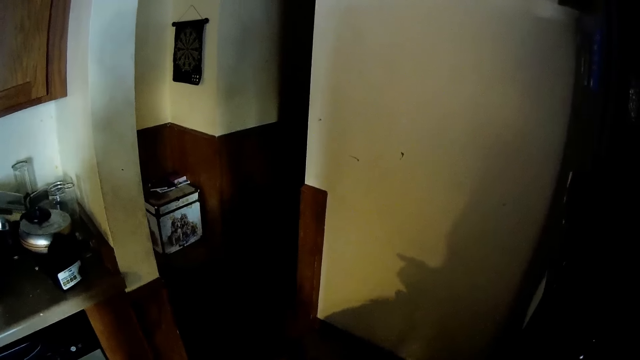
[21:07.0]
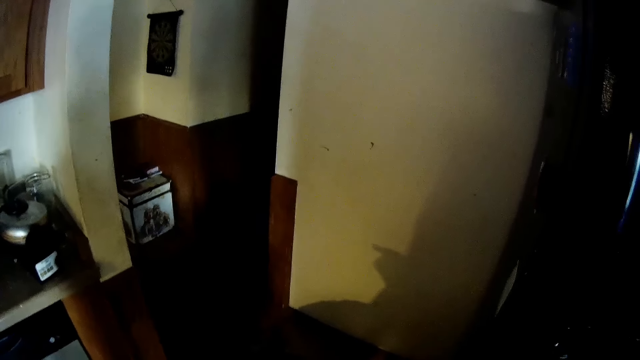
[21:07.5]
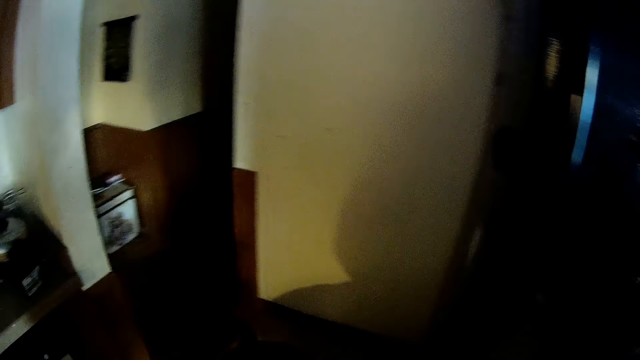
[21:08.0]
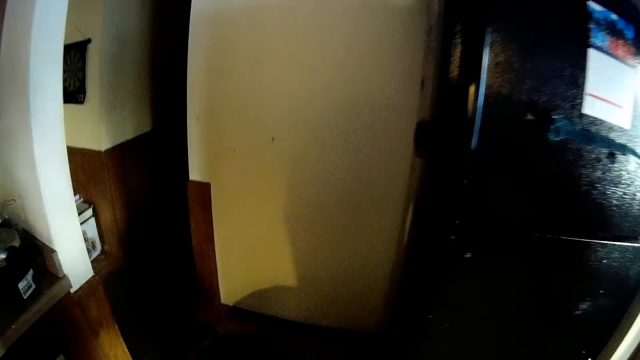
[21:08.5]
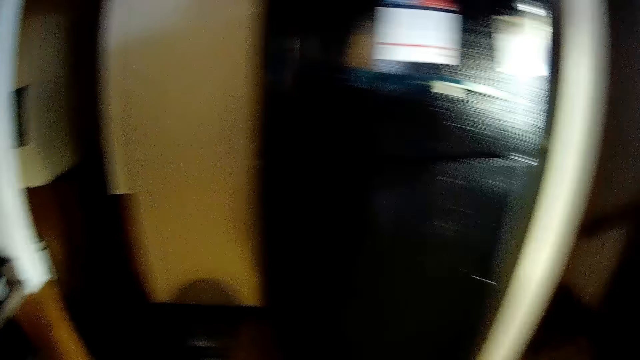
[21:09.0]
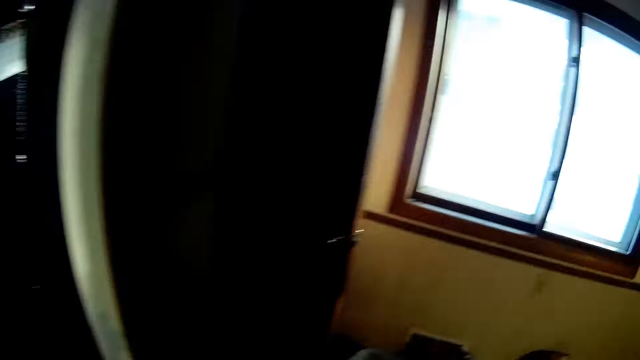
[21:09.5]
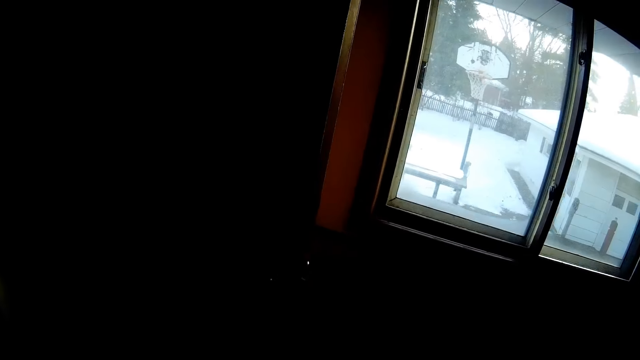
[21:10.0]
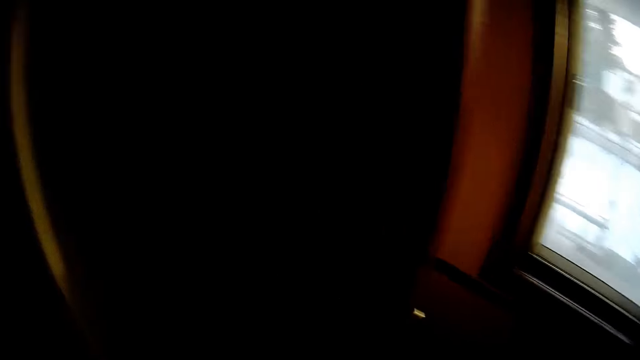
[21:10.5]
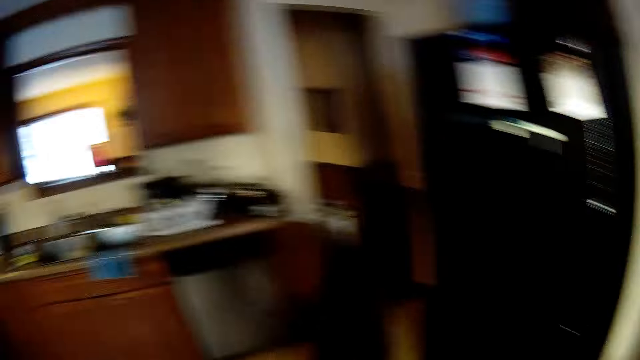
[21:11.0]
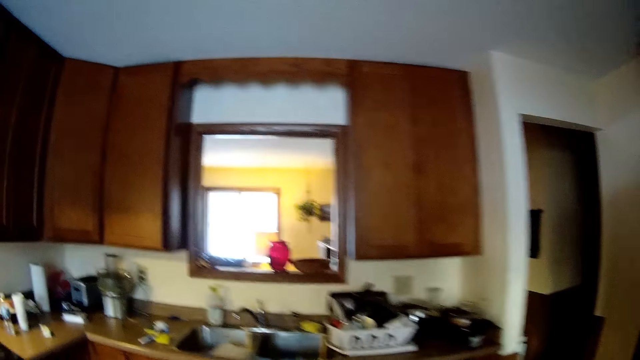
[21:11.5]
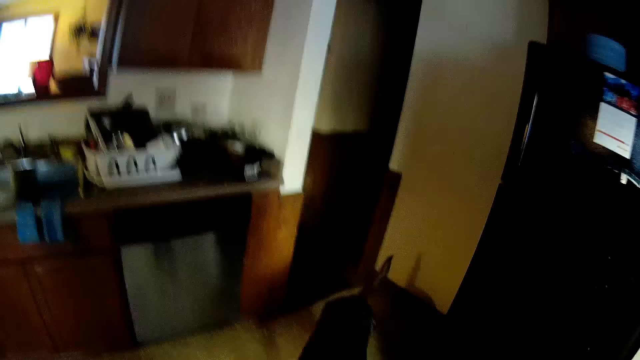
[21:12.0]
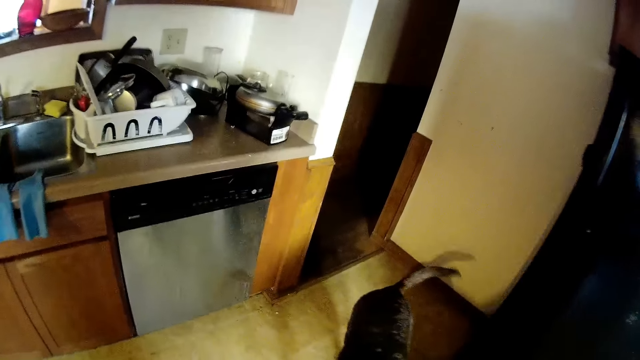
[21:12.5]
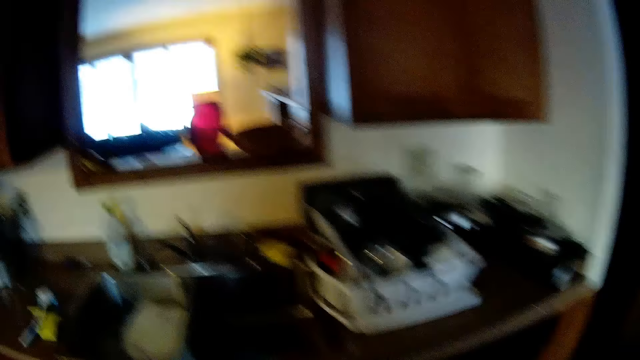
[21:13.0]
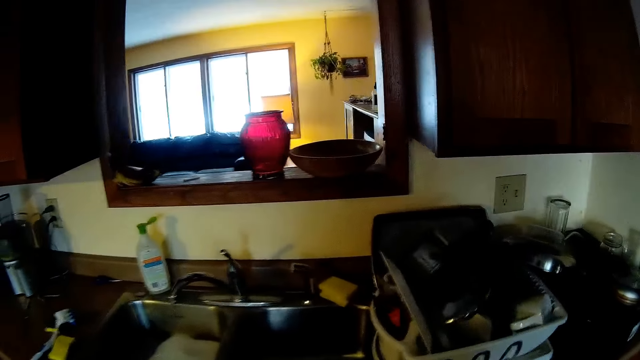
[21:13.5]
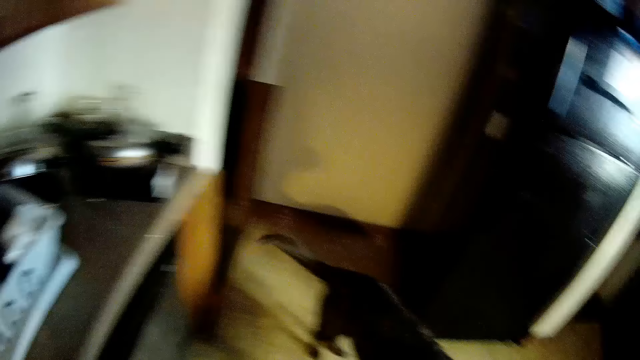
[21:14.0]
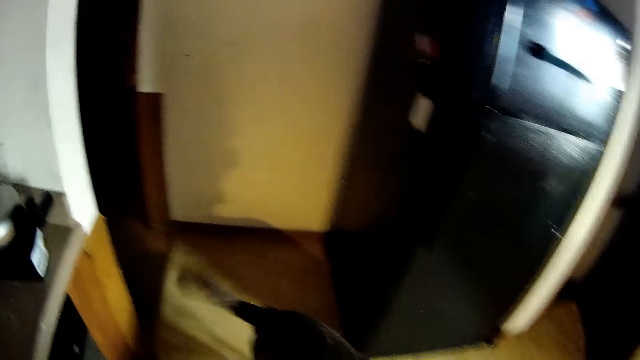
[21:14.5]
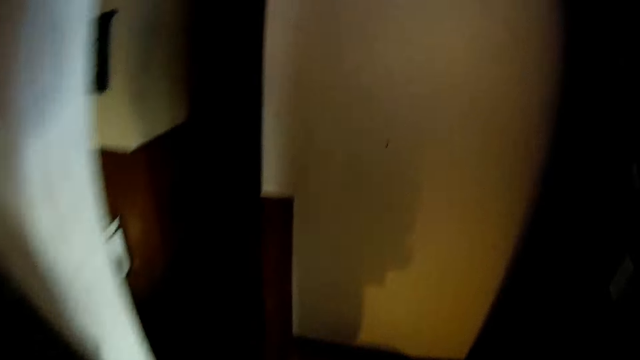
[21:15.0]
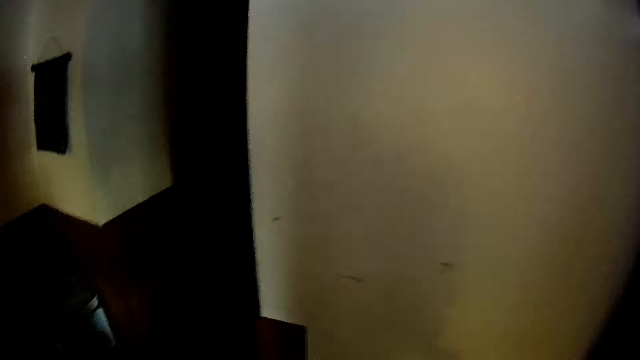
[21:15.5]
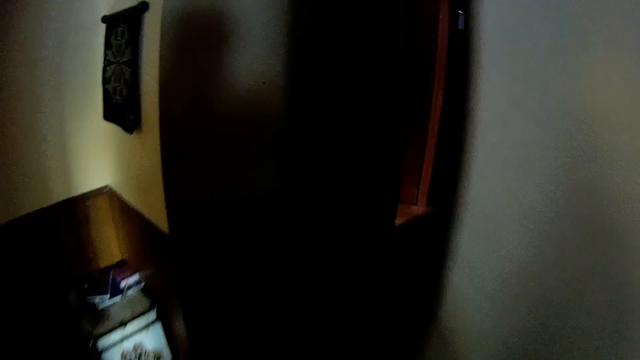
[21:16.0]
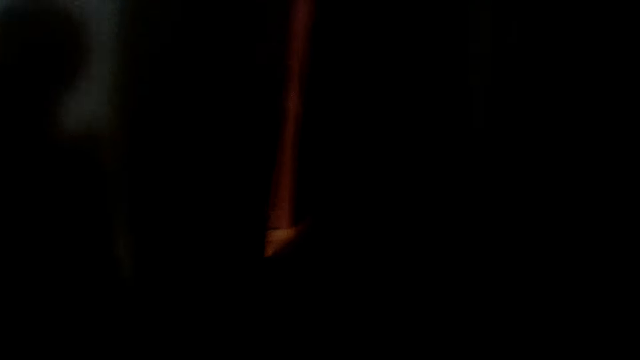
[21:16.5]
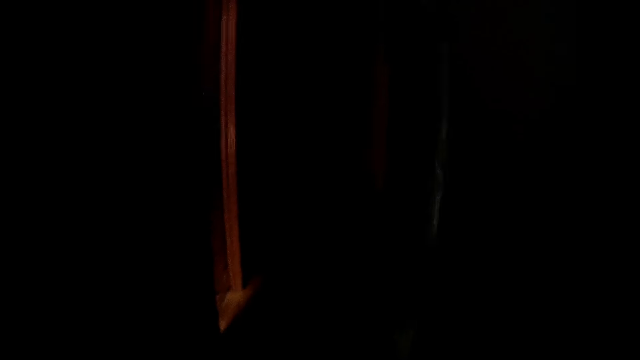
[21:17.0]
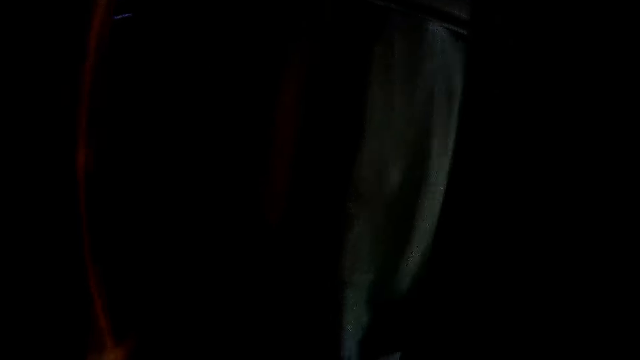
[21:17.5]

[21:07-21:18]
The camera wearer walks away from the brown dog. They walk past the brown dog to a bathroom.

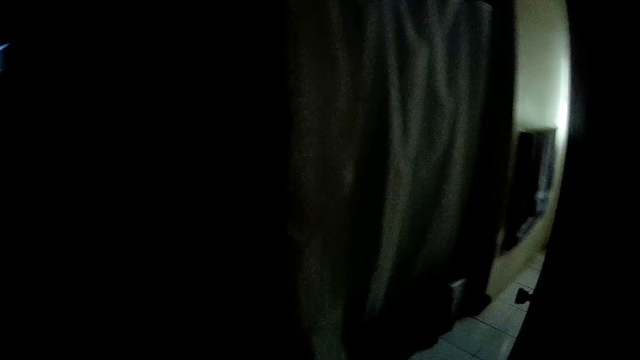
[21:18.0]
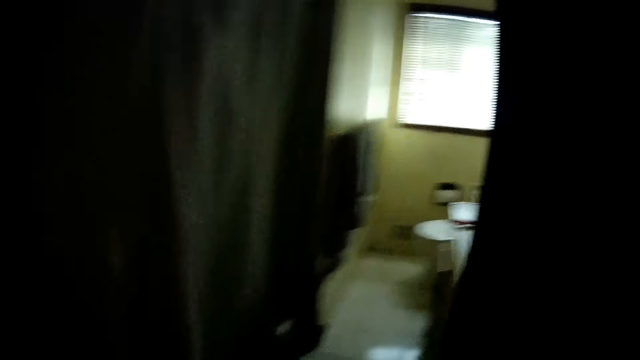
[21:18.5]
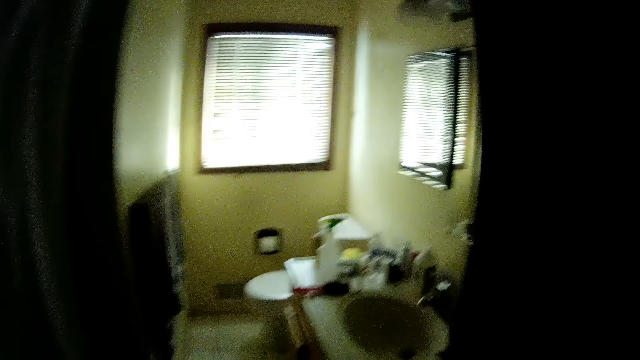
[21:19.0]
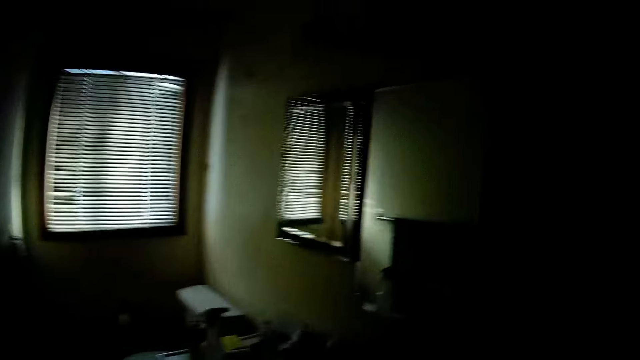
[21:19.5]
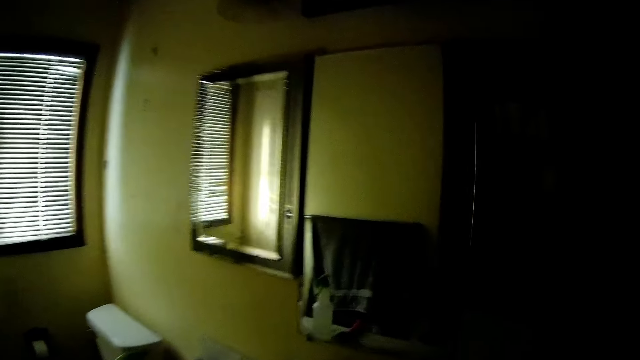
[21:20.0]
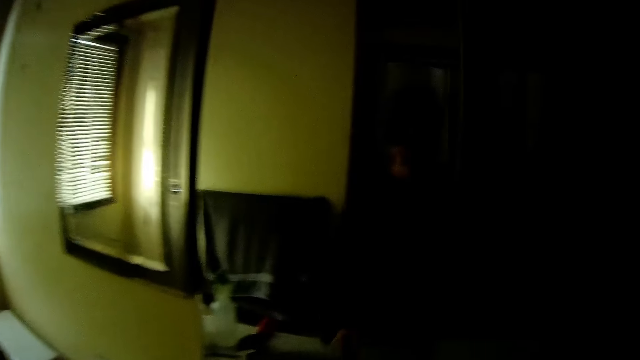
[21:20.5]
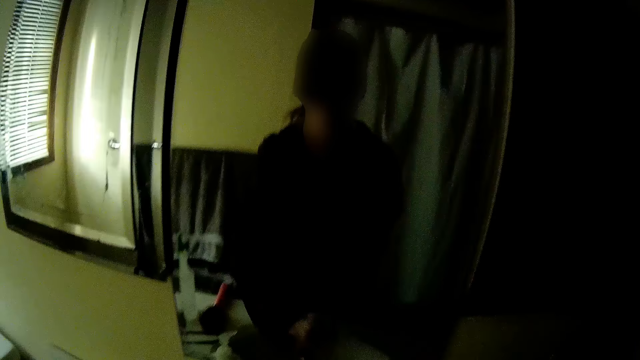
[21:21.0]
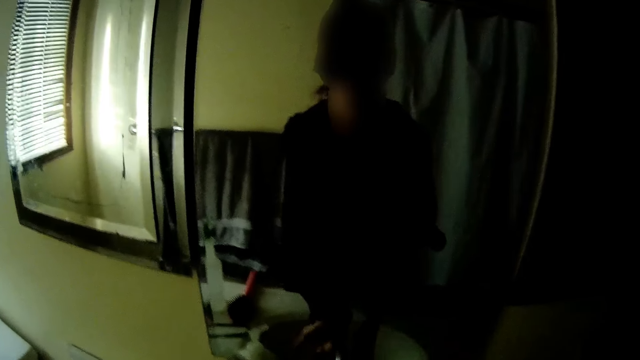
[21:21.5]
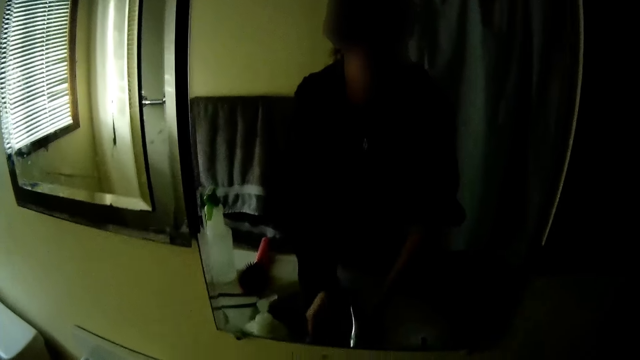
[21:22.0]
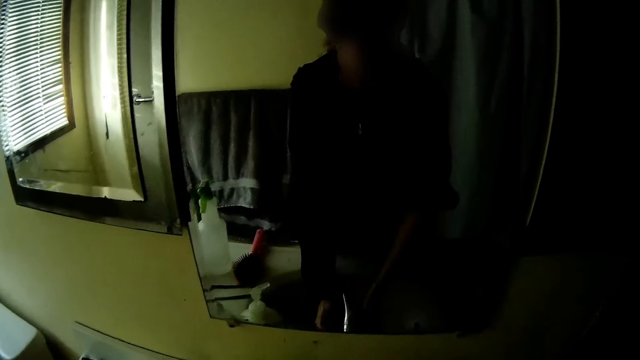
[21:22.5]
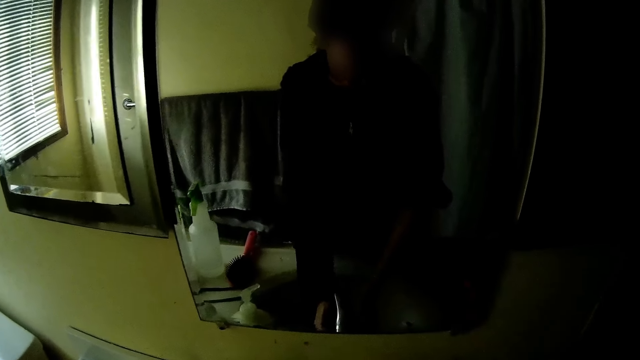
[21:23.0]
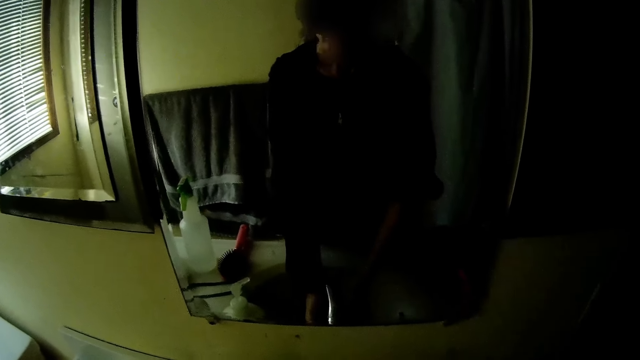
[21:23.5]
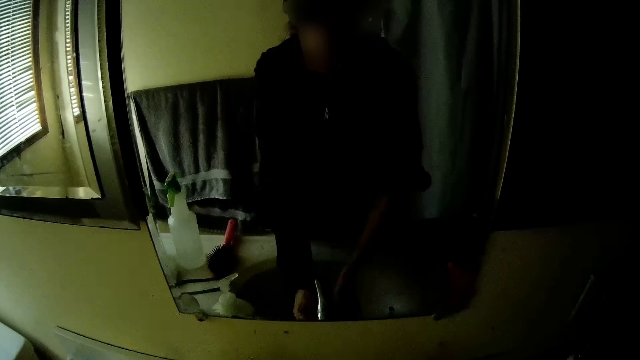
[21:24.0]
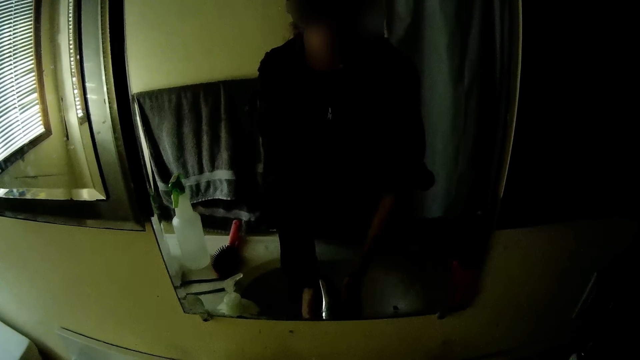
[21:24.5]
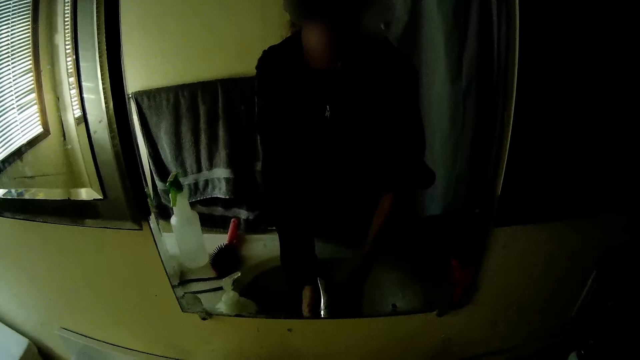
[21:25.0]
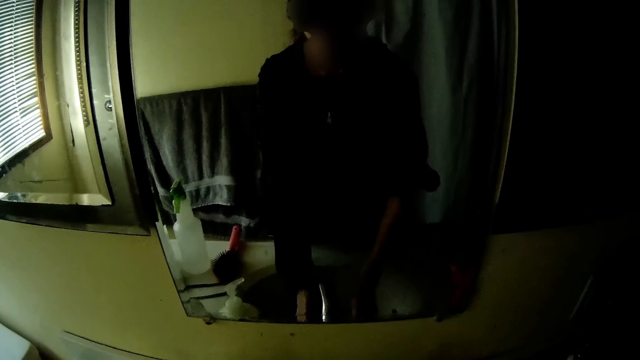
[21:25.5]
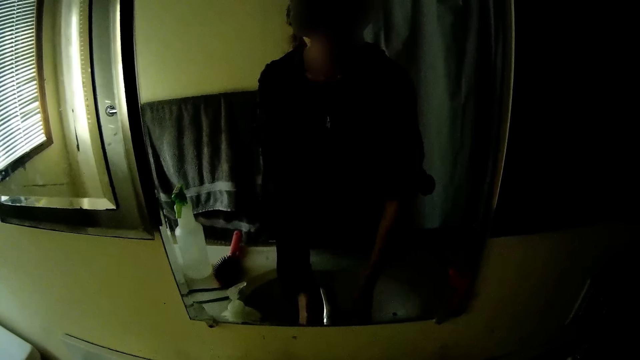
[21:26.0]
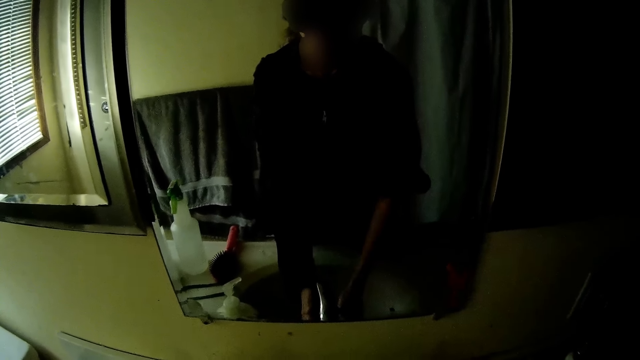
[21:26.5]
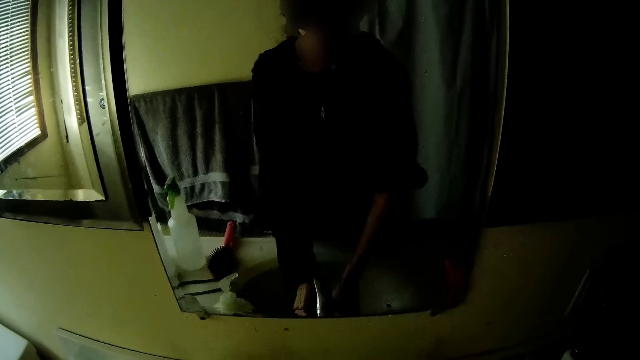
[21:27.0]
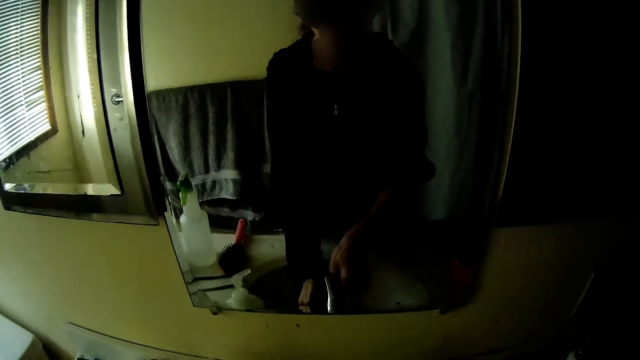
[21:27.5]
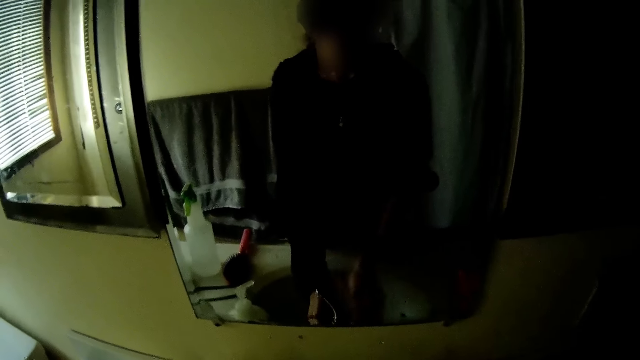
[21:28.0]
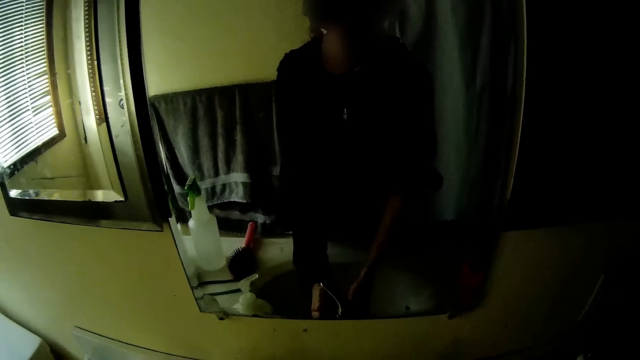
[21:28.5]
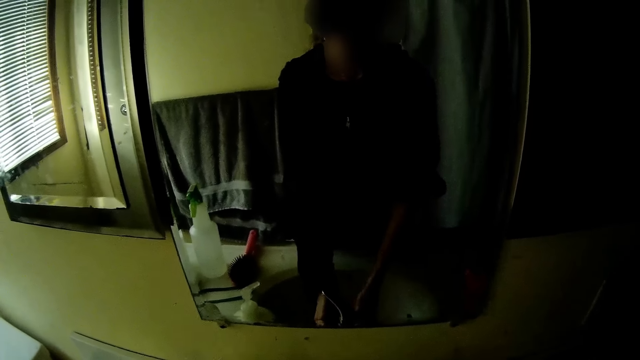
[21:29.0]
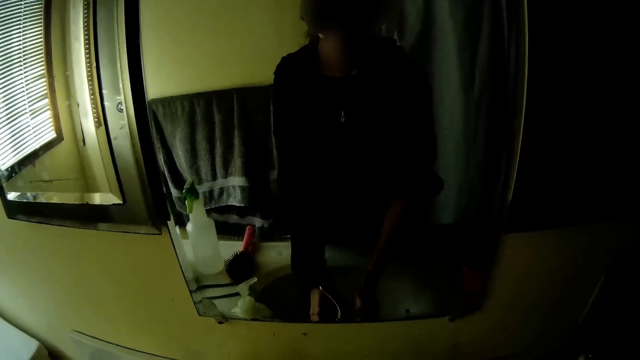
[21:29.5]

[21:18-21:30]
The camera wearer walks in the washroom. She washes both her hands in a sink.
